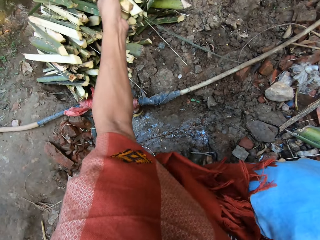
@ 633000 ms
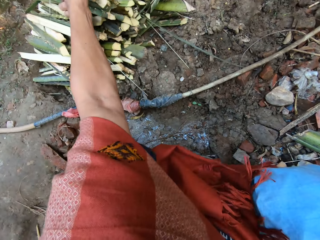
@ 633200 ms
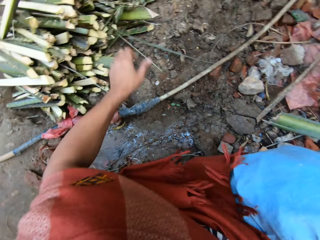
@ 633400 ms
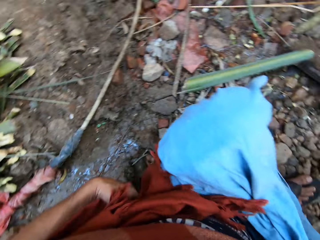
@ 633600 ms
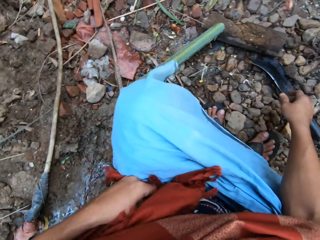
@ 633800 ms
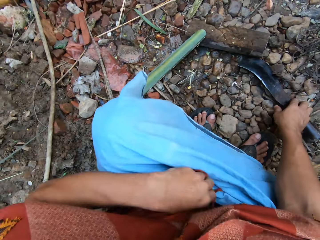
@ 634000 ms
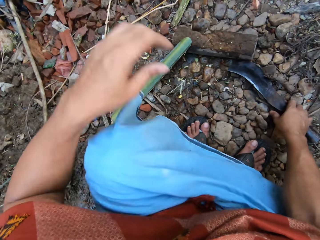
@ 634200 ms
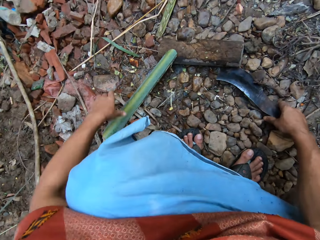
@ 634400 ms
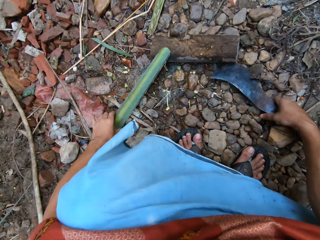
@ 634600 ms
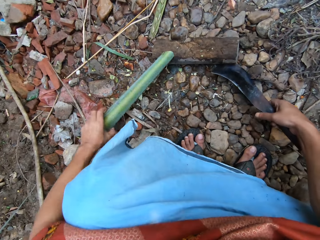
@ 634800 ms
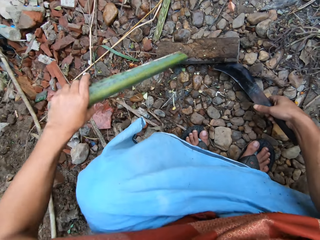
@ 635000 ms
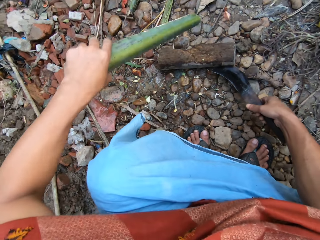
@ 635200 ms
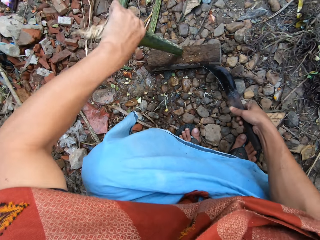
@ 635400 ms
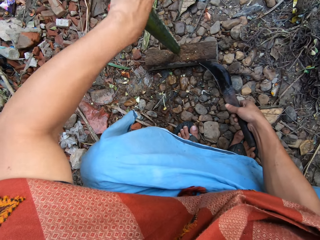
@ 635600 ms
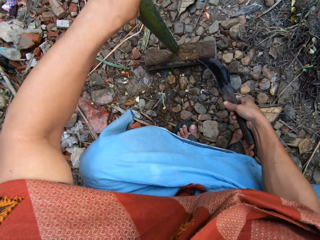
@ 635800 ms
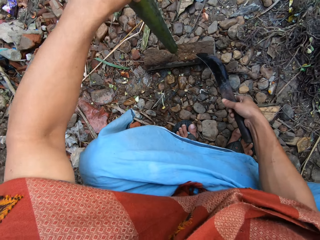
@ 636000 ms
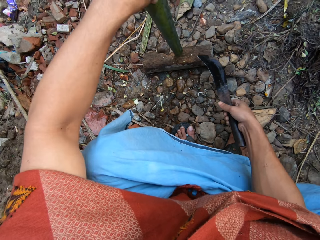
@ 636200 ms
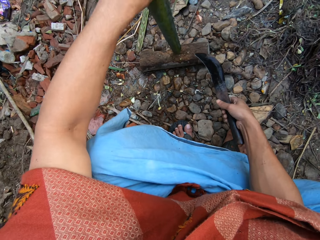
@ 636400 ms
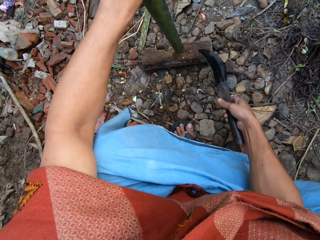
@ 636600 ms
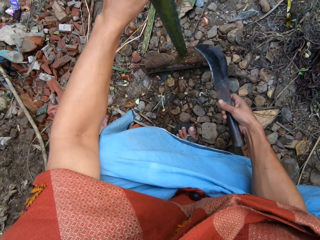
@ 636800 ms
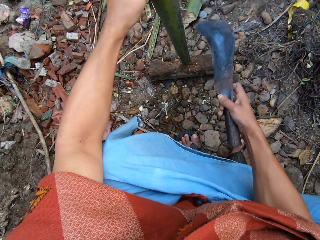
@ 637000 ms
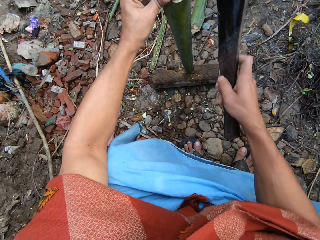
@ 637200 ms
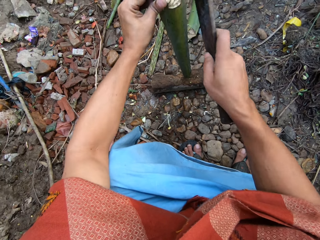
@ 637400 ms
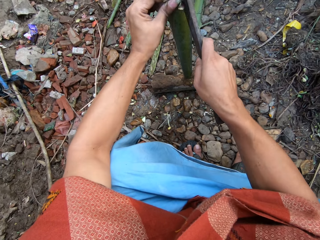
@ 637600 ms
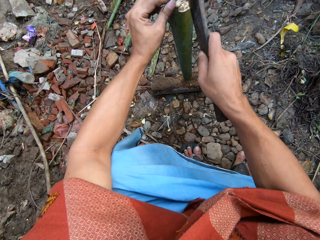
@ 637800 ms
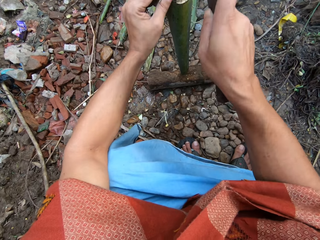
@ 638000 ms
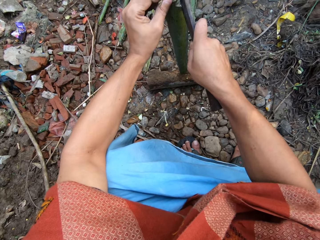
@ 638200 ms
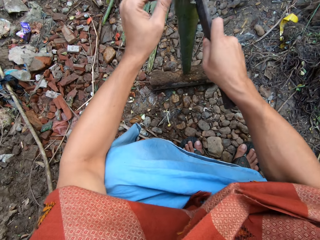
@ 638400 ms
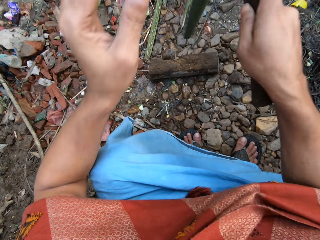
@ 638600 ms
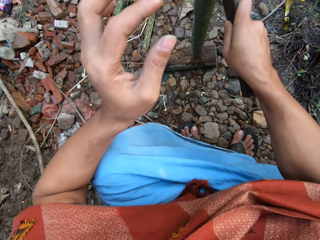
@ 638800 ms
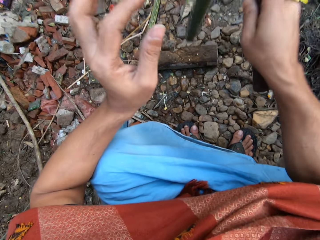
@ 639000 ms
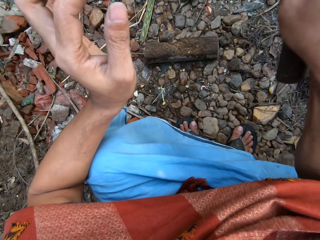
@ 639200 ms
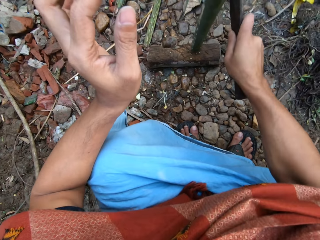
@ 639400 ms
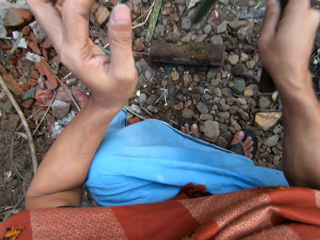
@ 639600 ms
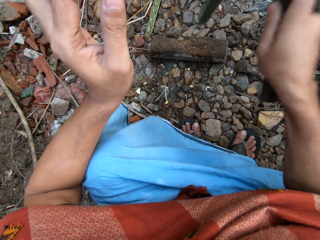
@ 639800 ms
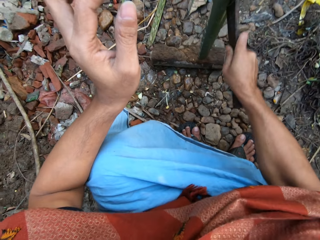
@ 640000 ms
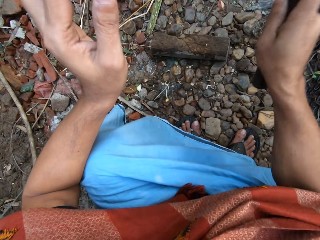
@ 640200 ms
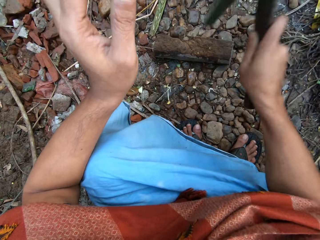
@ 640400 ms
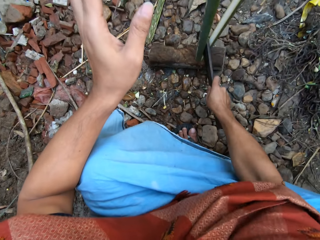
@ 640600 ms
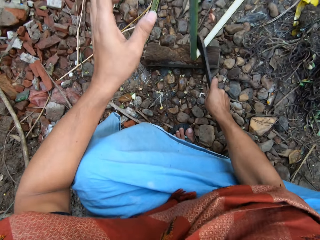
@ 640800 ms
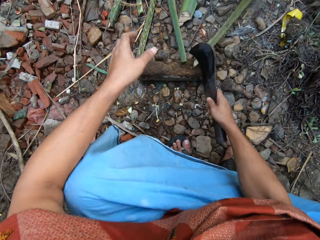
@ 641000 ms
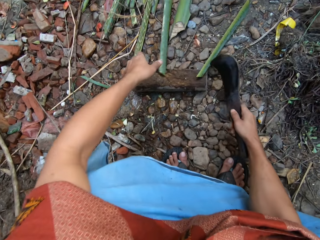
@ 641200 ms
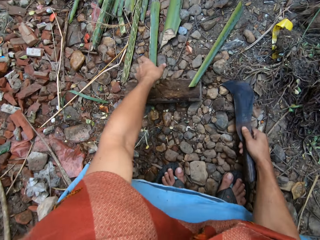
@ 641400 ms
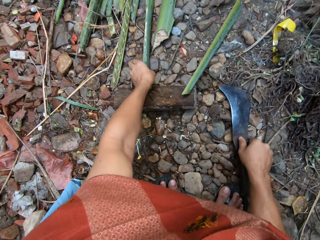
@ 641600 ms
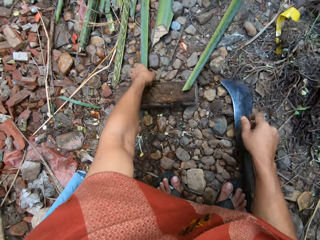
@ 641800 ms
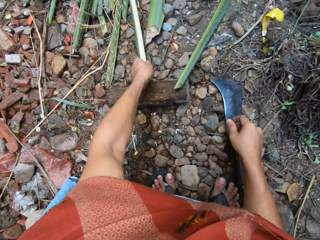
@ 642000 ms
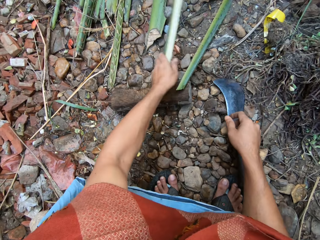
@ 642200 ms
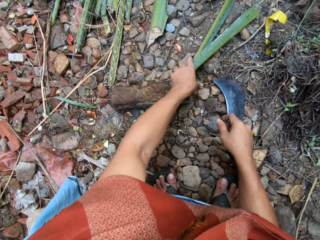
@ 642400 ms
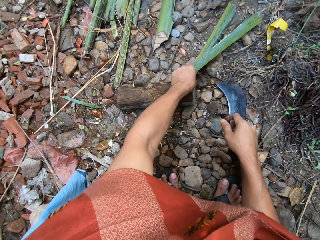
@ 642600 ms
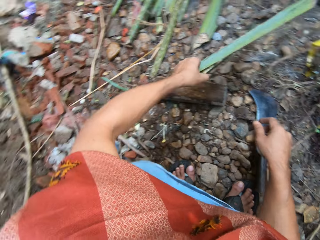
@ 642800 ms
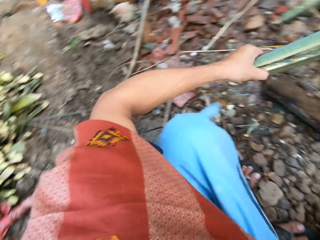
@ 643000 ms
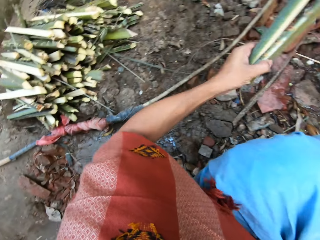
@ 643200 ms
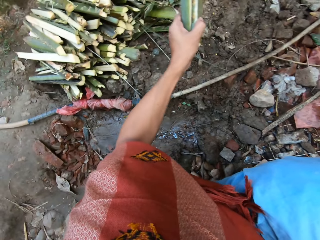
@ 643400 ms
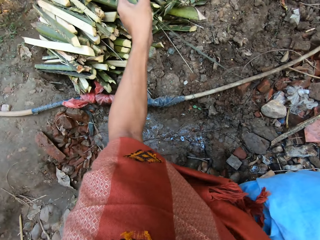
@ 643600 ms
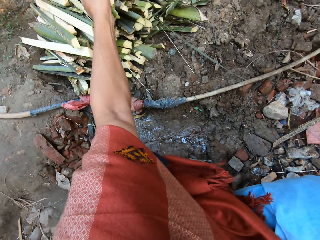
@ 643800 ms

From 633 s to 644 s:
The camera wearer puts the split bamboo on the pile of short bamboo with his left hand. He takes the machete. He adjusts the other short bamboo on the cutting block with his left hand. He takes a cut piece of plant fiber. He splits the short bamboo on the cutting block with the pruning knife in his right hand. He gathers the split bamboo with his left hand. He puts the machete on the ground. He puts the cut pieces of the plant fiber aside.

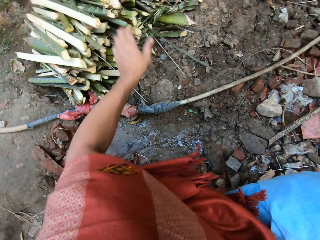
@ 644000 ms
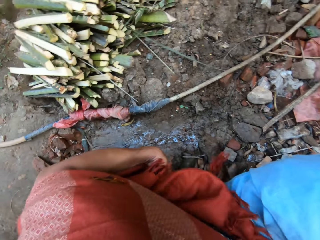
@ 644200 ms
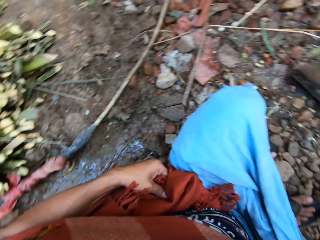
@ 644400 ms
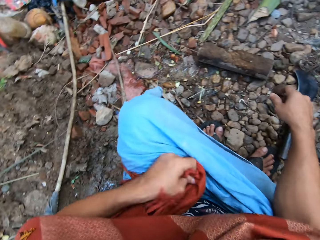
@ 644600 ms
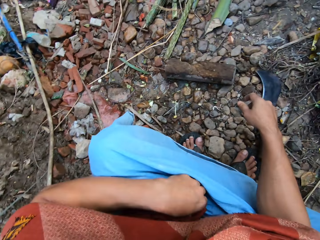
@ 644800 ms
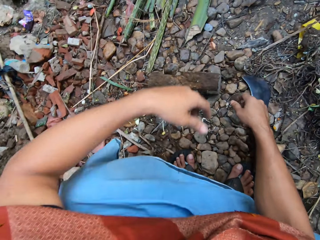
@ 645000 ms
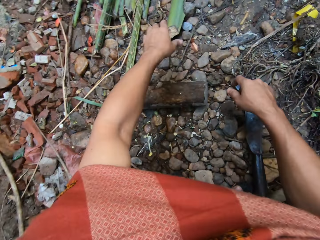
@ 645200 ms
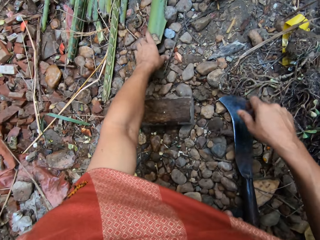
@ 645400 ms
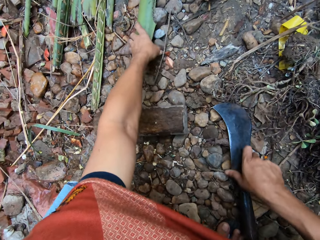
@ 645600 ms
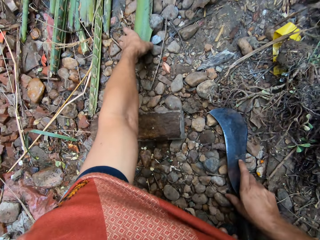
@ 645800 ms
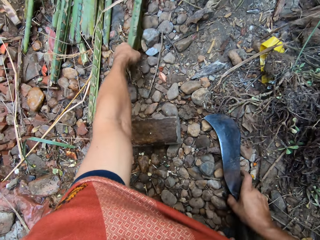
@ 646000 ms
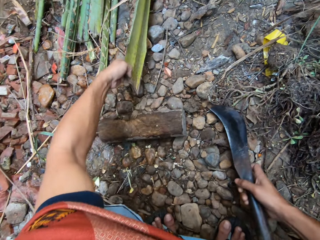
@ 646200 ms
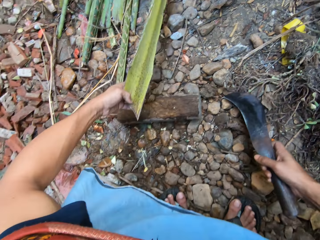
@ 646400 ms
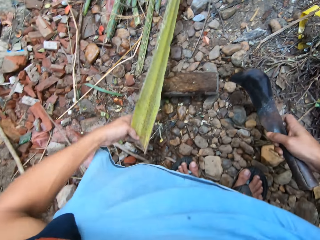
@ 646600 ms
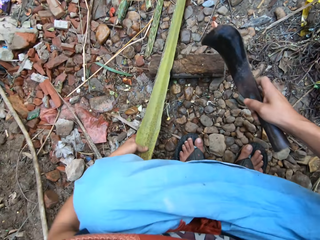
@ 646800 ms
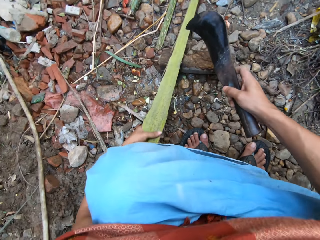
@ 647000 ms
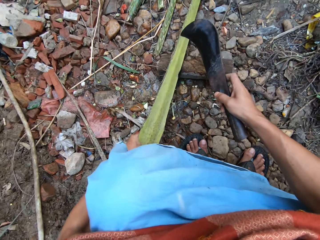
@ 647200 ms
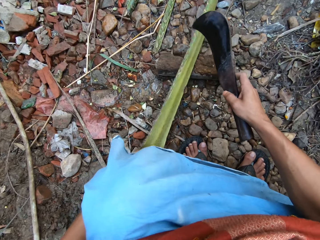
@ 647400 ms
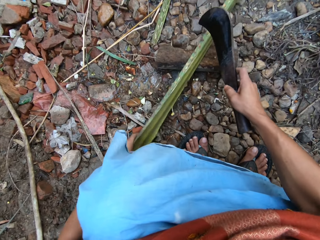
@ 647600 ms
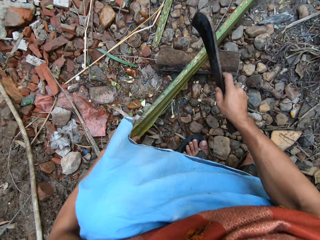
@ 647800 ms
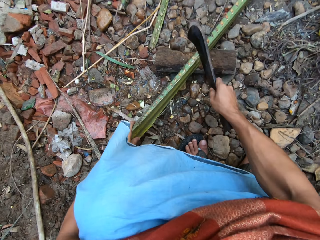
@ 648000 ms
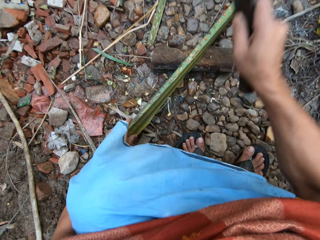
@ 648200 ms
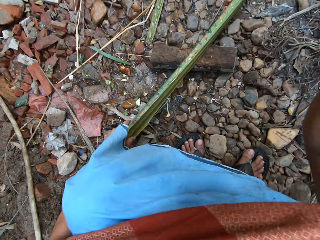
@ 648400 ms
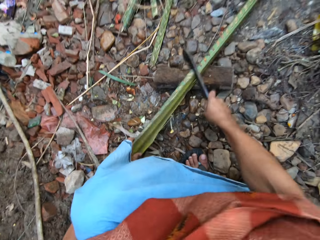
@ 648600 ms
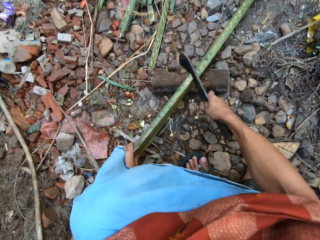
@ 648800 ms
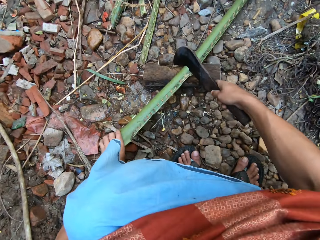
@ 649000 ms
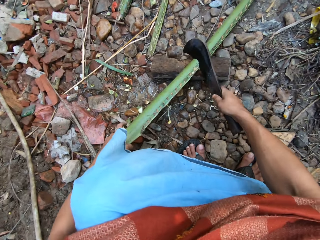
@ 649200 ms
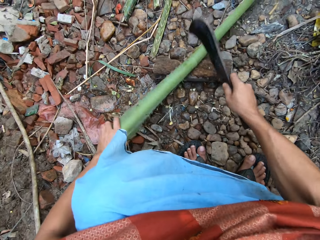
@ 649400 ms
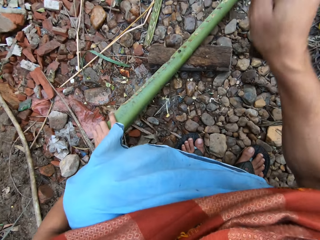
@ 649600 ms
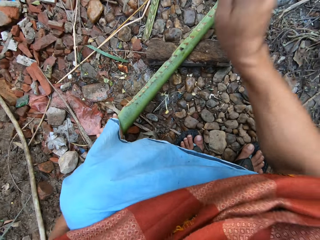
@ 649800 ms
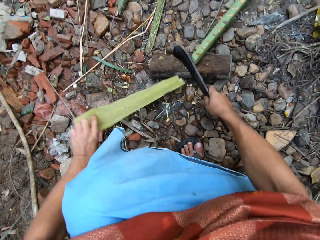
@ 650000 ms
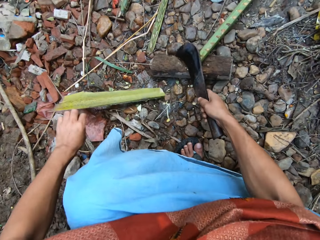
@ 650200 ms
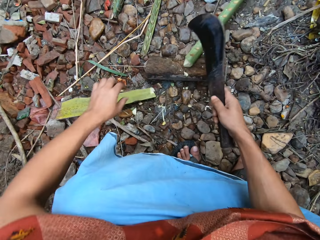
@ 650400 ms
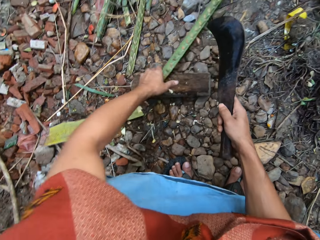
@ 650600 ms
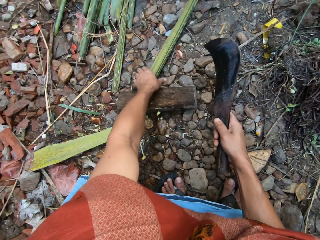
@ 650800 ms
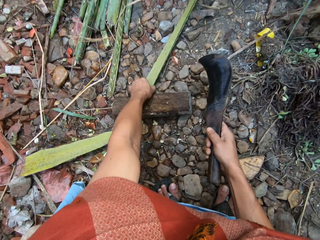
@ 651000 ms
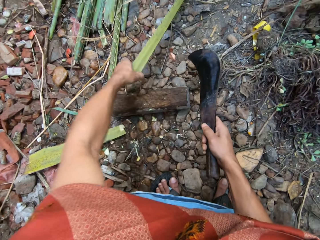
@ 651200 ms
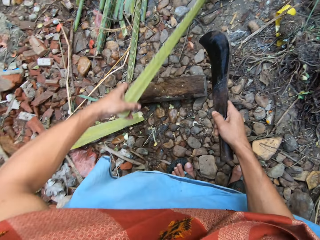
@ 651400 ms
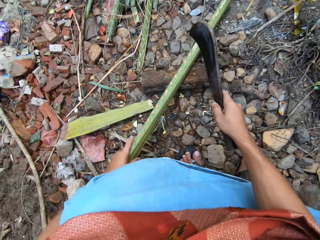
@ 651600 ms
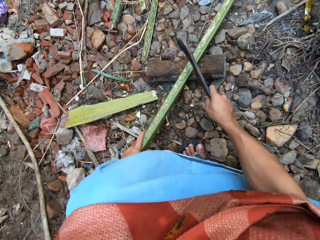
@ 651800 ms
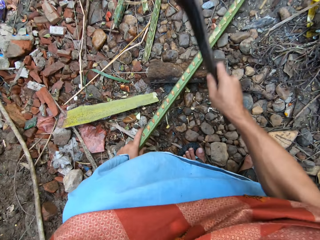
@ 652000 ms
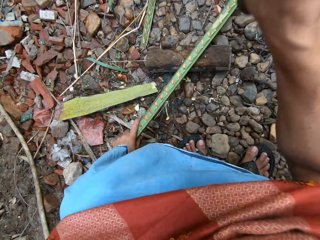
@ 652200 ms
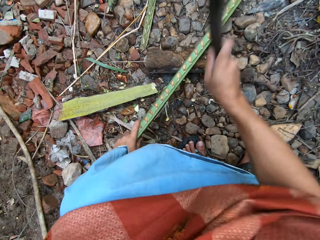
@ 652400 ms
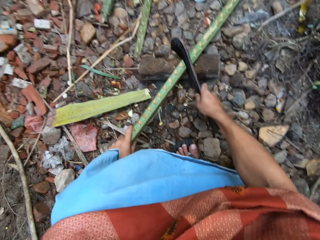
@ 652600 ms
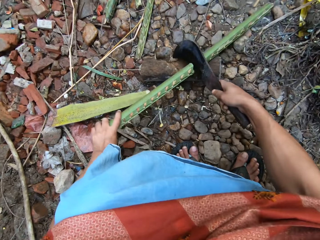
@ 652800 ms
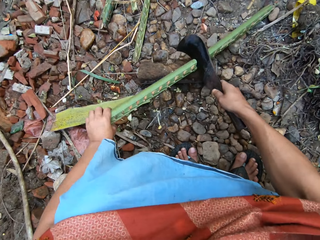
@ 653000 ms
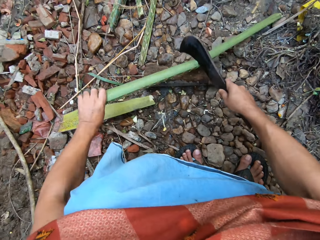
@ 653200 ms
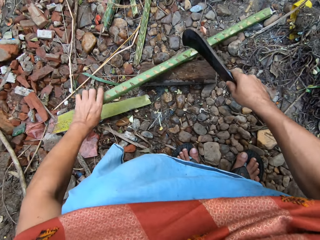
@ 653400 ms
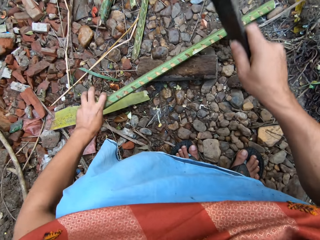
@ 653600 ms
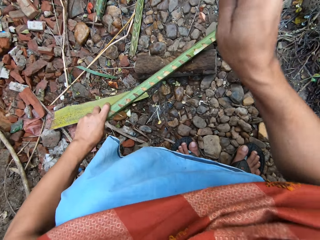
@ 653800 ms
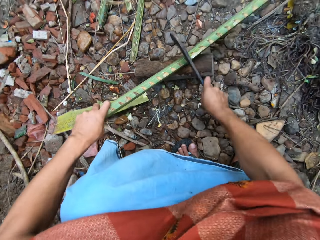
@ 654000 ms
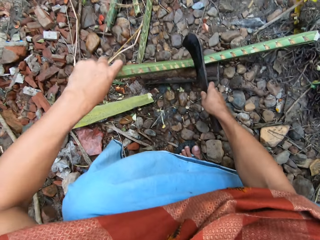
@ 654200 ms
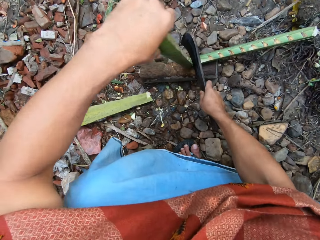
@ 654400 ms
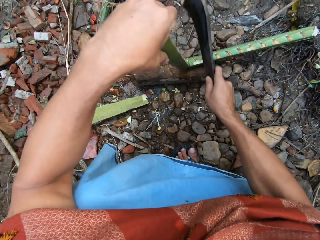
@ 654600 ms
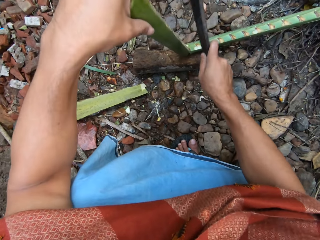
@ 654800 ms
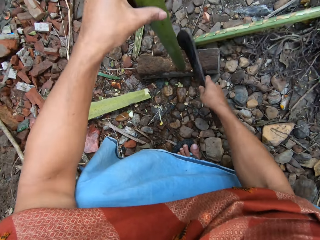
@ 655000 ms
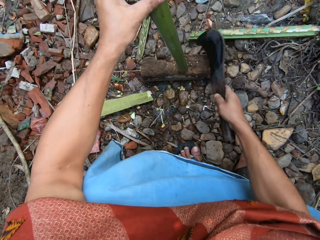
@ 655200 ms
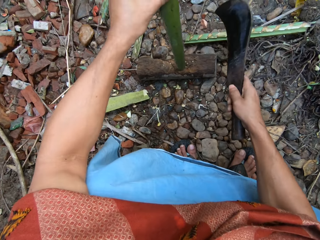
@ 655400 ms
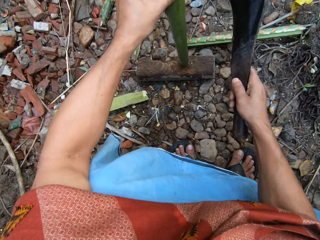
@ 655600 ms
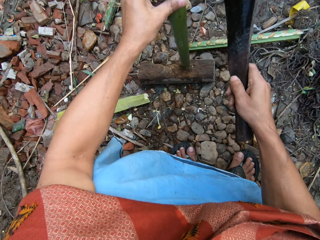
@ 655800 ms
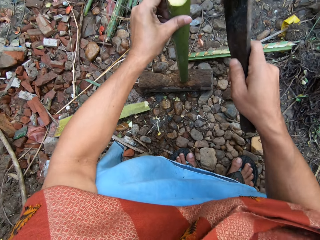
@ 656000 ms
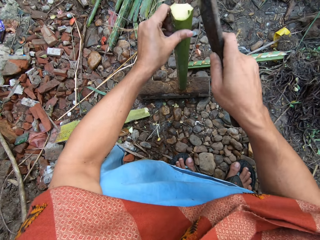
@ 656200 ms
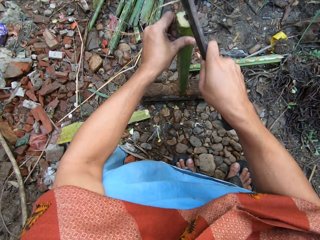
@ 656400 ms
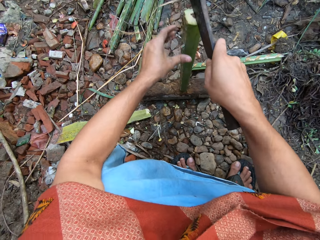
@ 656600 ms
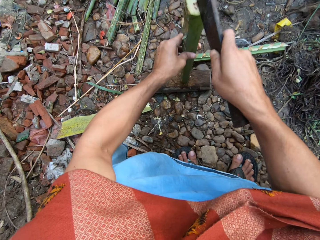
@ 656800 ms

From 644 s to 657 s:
The camera wearer puts the split bamboo on the pile of short bamboo with his left hand. He adjusts his scarf with his left hand. He picks up another long bamboo rod from the bunch of bamboo rods with his left hand. He takes the machete or pruning knife. He cuts the long bamboo on the cutting block with the pruning knife in his right hand. He adjusts the long bamboo on the cutting block with his left hand. He cuts the long bamboo on the cutting block with the pruning knife in his right hand. He adjusts the short bamboo on the cutting block with his left hand.
